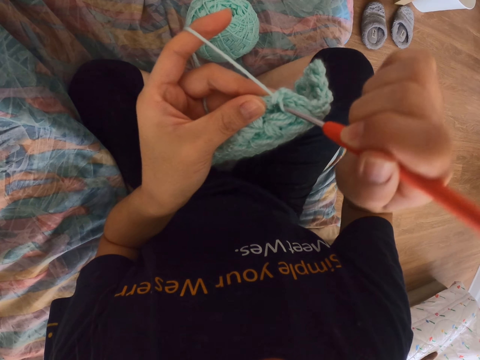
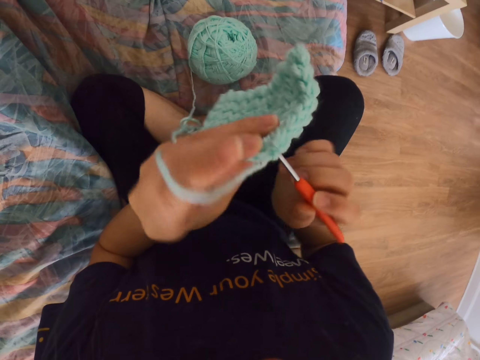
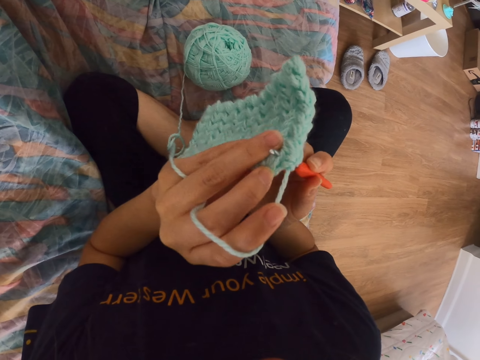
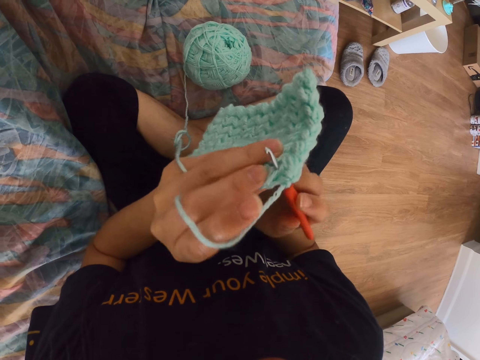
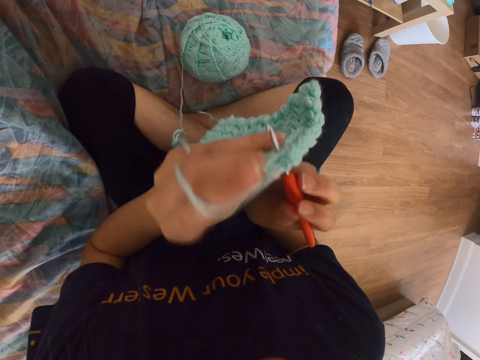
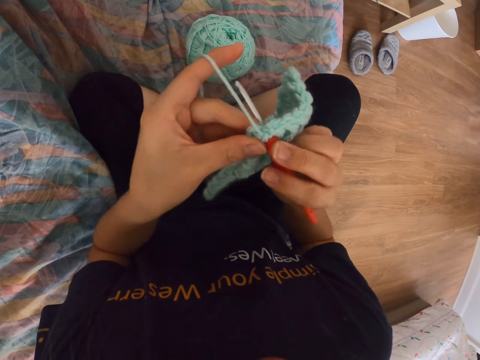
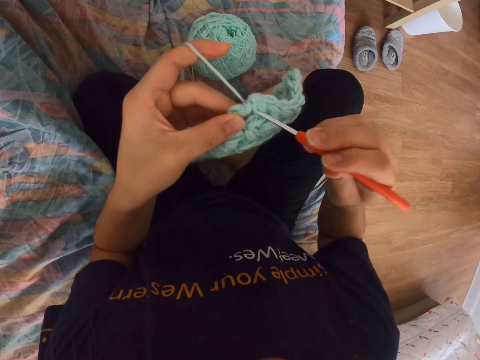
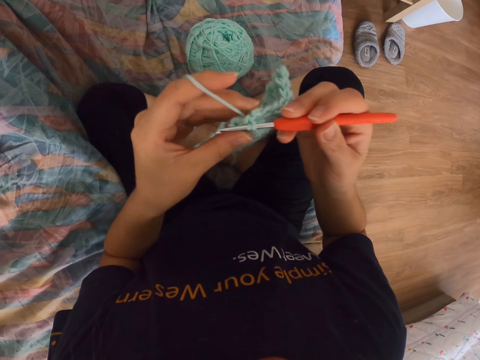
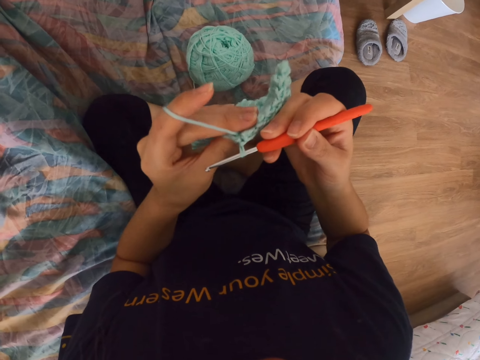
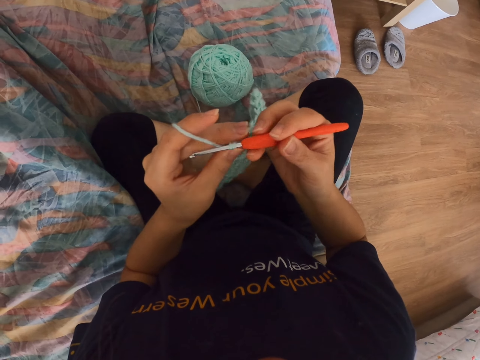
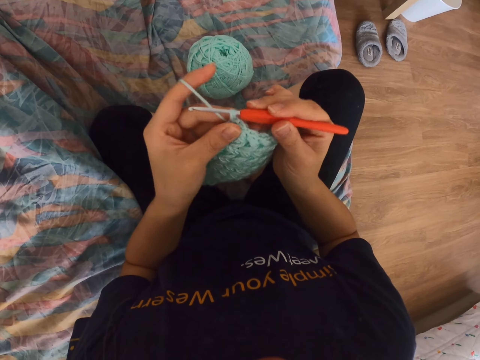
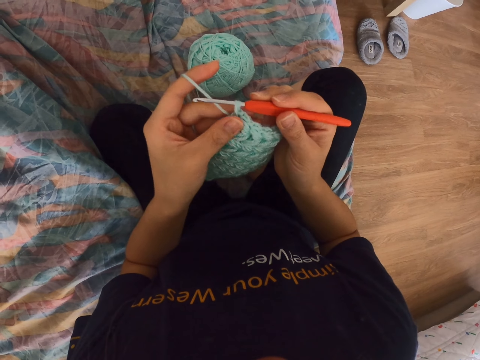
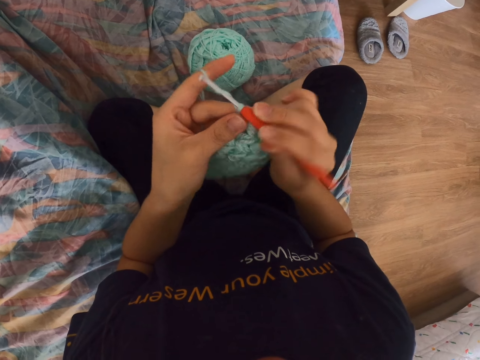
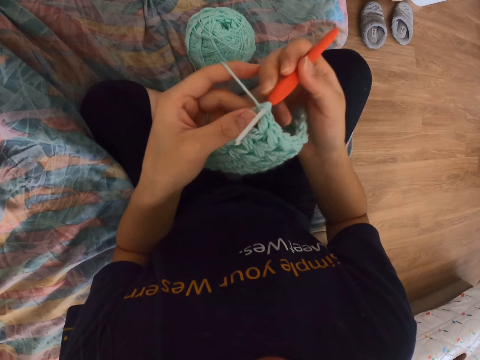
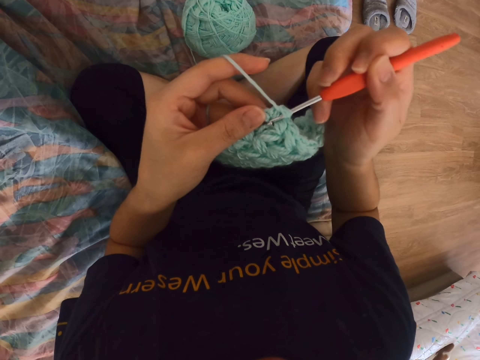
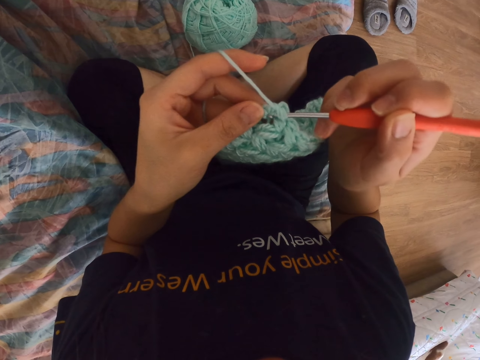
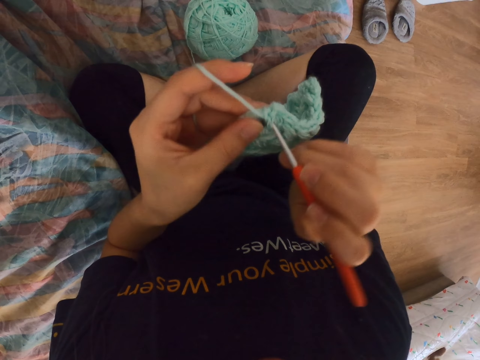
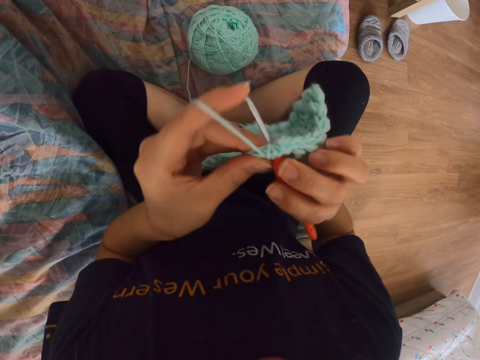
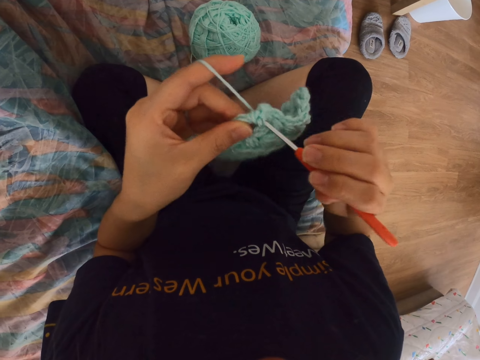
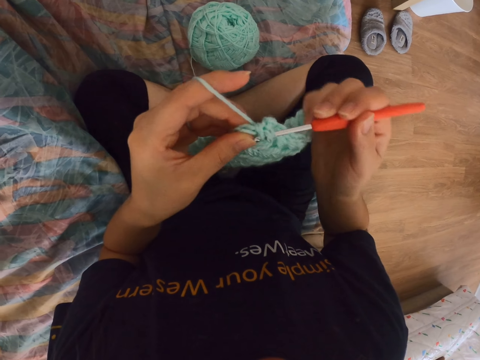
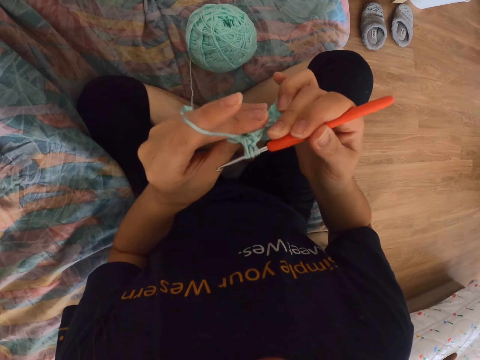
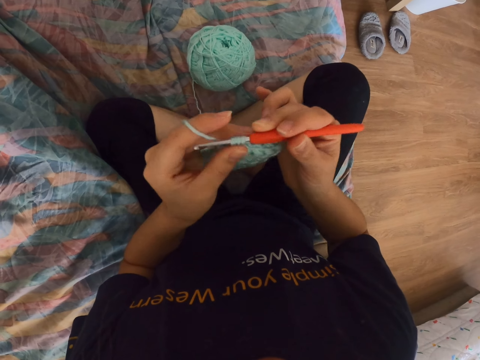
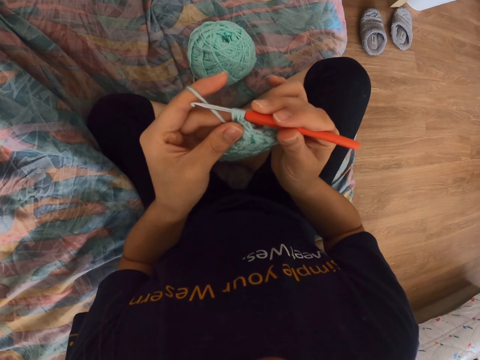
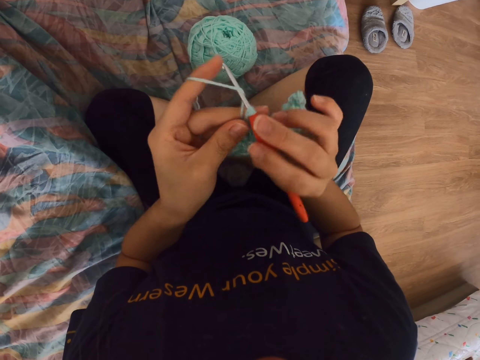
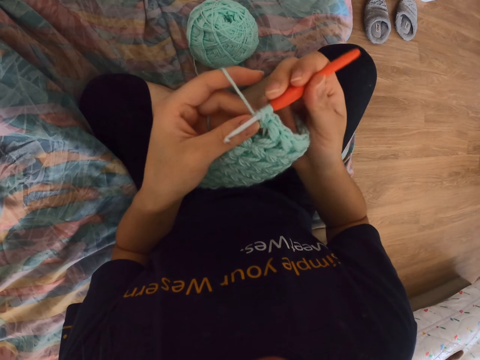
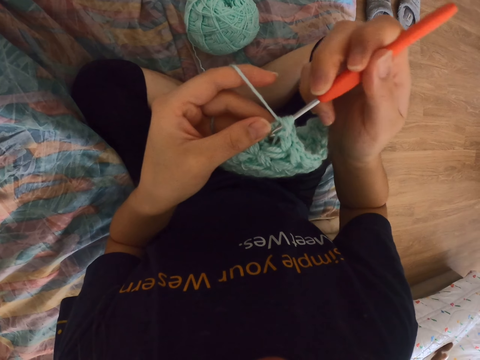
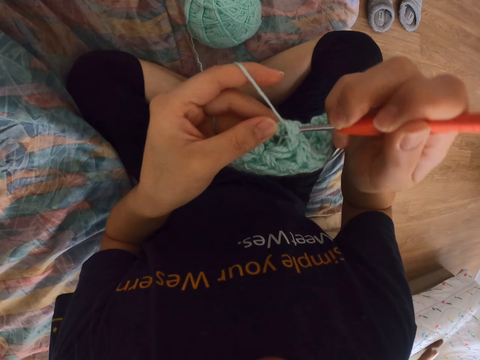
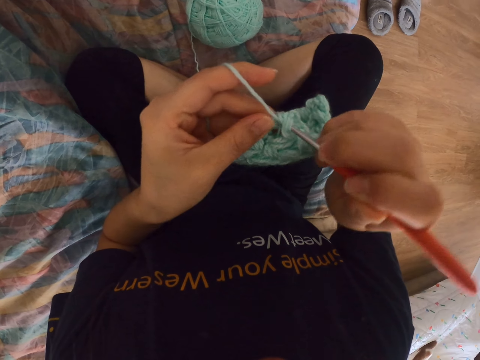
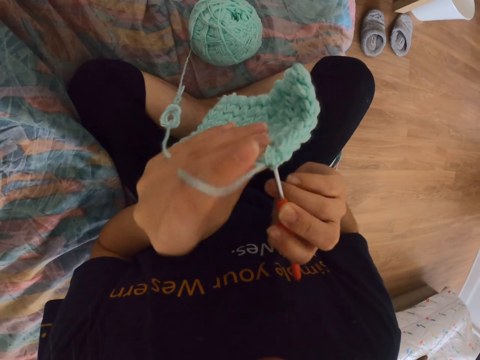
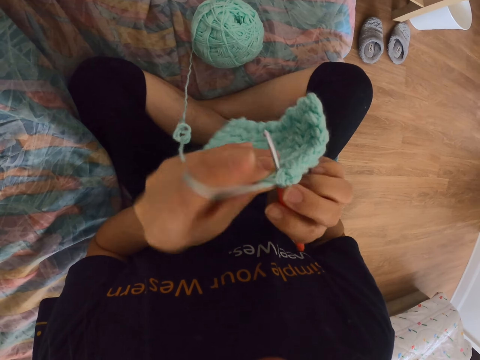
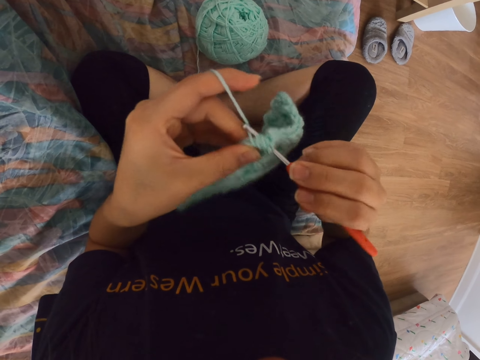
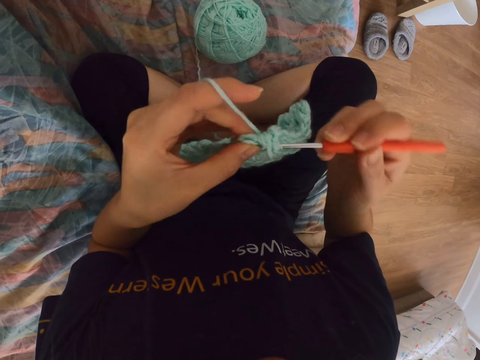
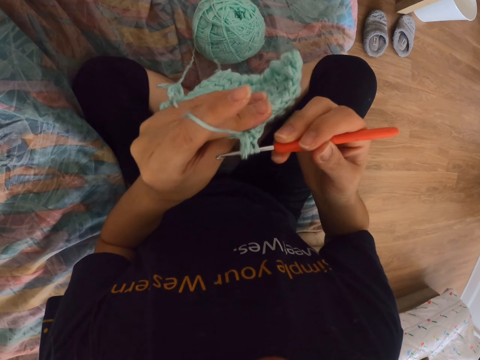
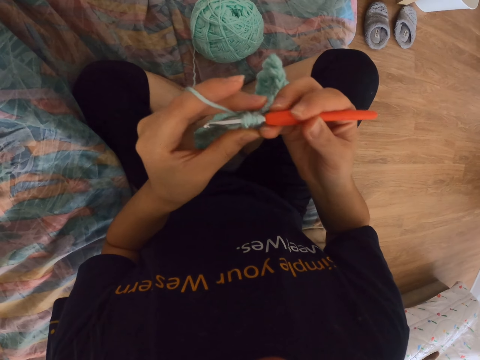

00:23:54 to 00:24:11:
The camera wearer crochets a cloth. They insert a needle into the cloth and turn the cloth. They pull a string with the sewing needle. They do it again. They insert the needle into the cloth and turn the cloth. They pull the string with the sewing needle. They do it again. They insert the needle into the cloth and turn the cloth. They pull the string with the sewing needle.

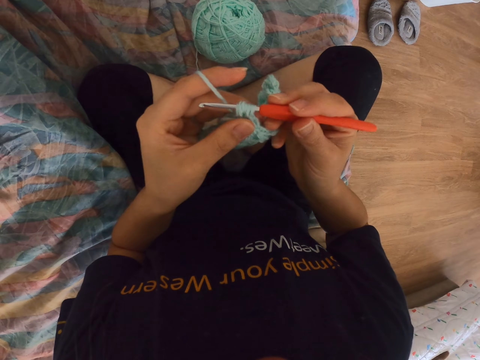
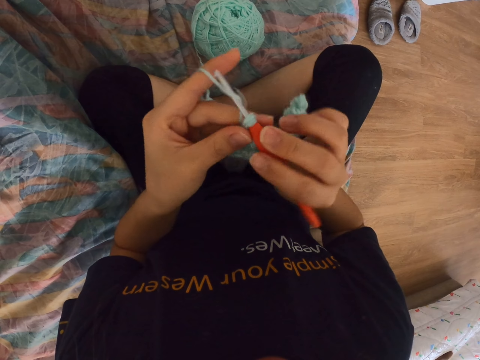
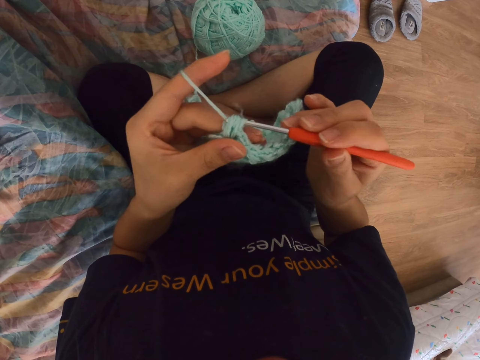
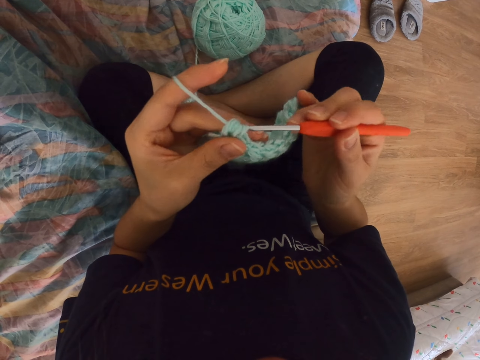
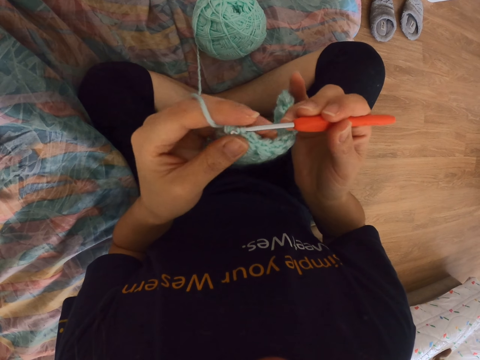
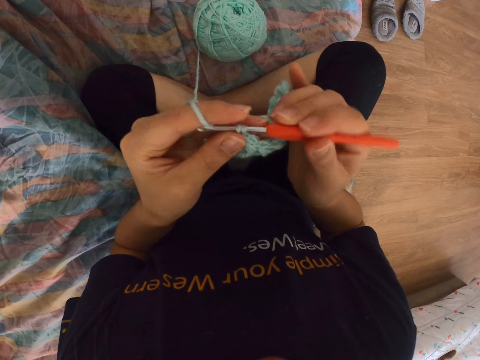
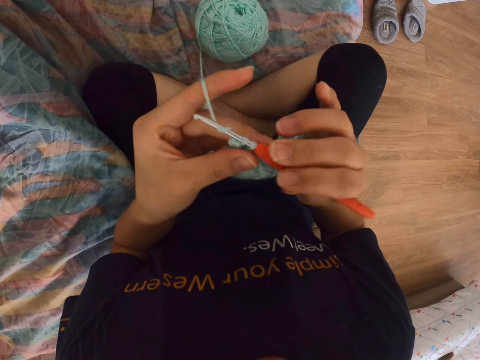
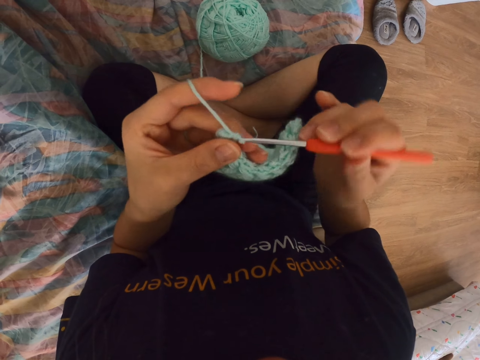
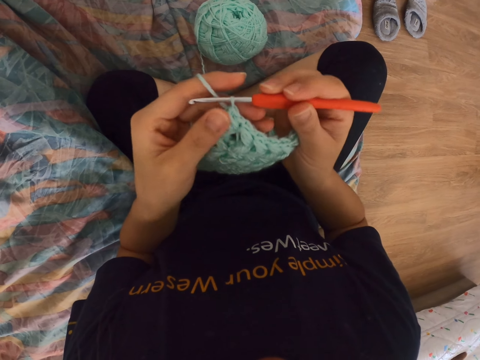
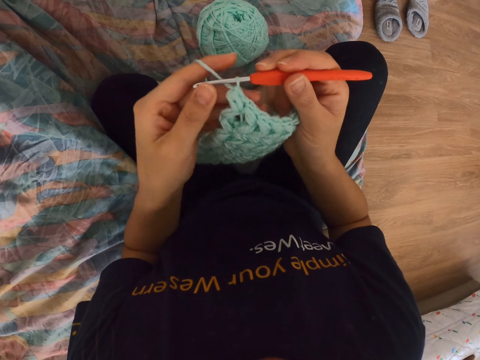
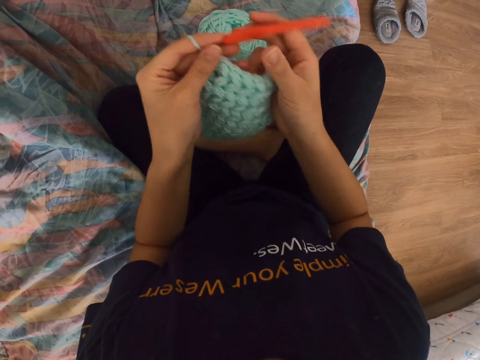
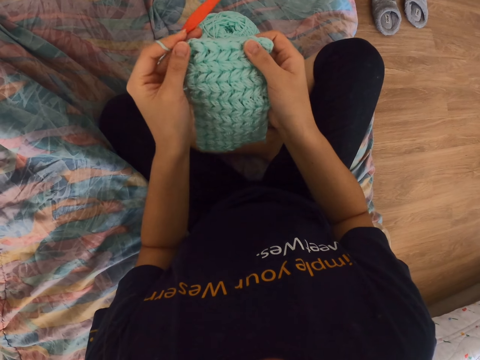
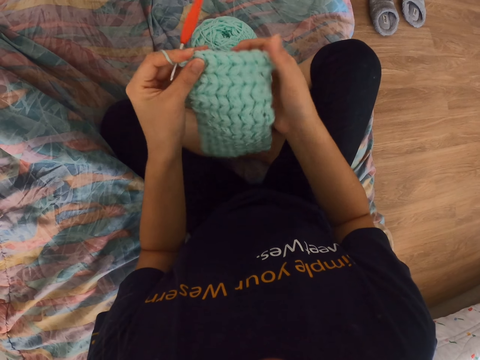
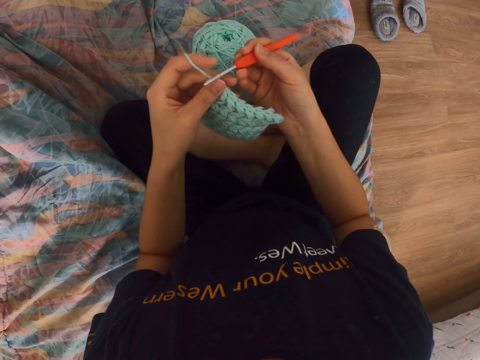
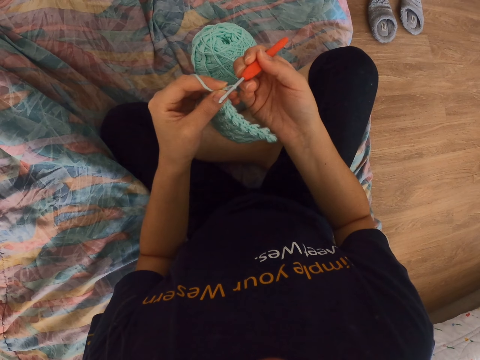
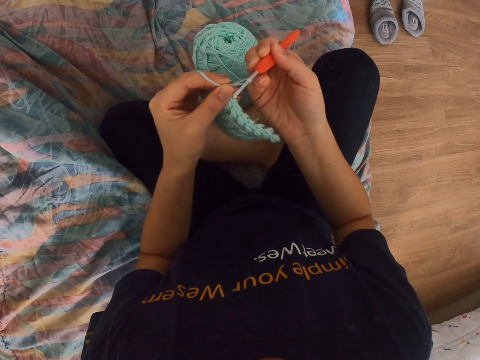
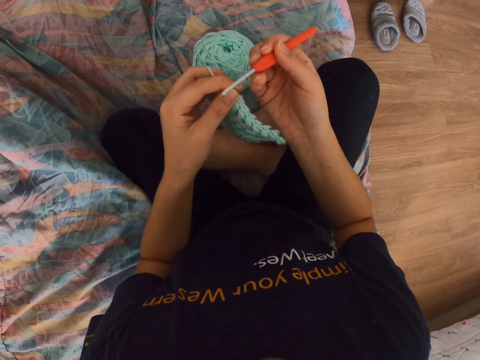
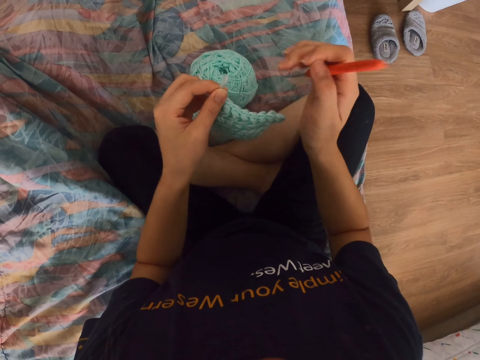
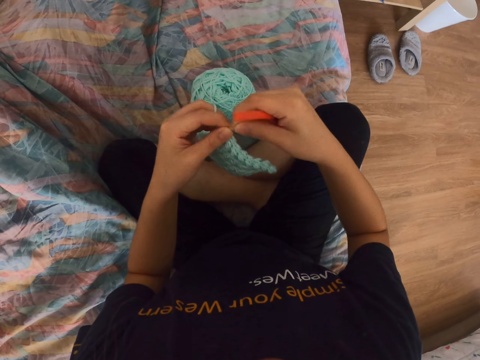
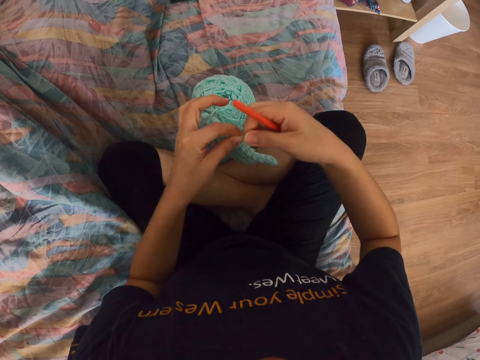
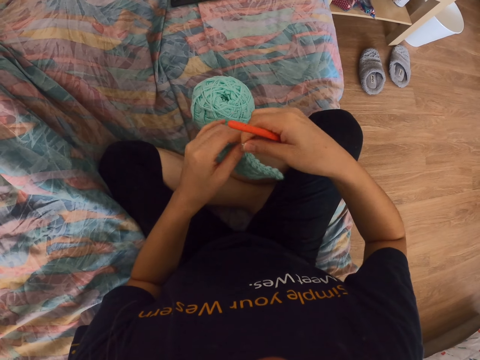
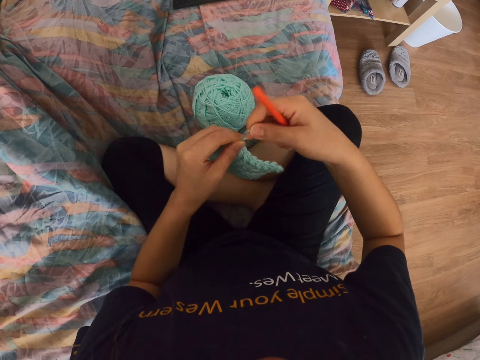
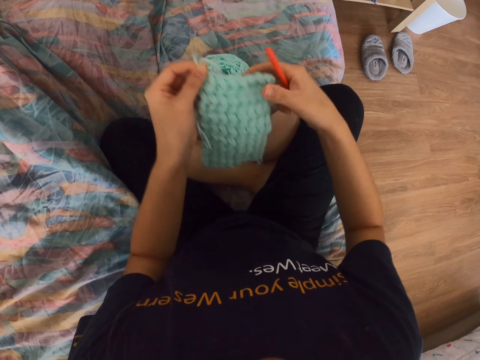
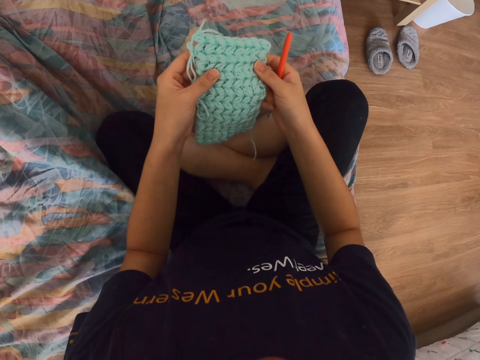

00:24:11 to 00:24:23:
The camera wearer pulls a string with a sewing needle. They do it again. They release the needle. They touch the cloth. They adjust the left thumb. They remove the right hand from the cloth. They hold the needle. They adjust the needle. They remove the crochet hook from the crochet cloth. They tie the string.
